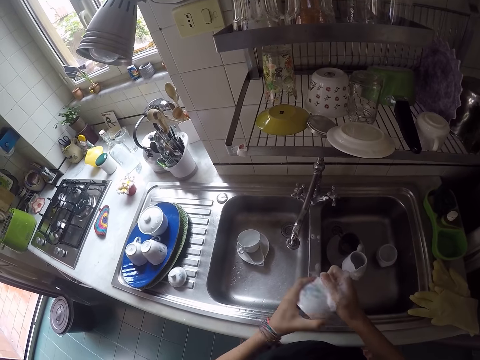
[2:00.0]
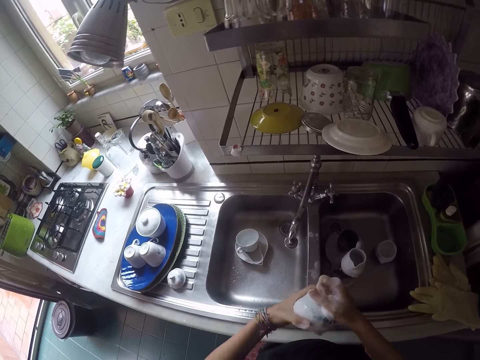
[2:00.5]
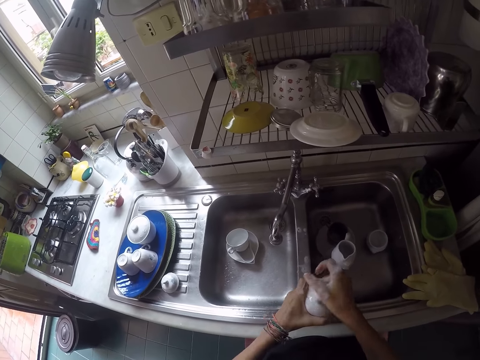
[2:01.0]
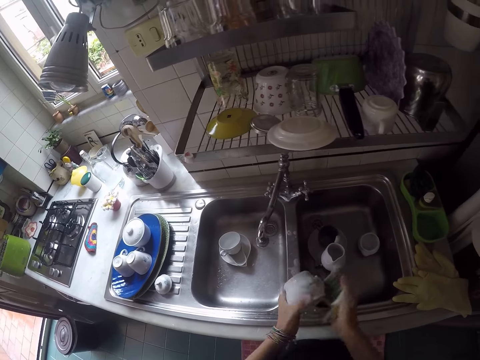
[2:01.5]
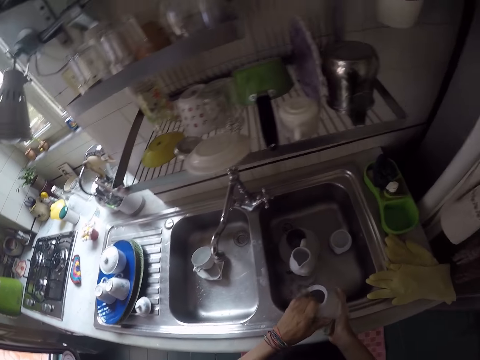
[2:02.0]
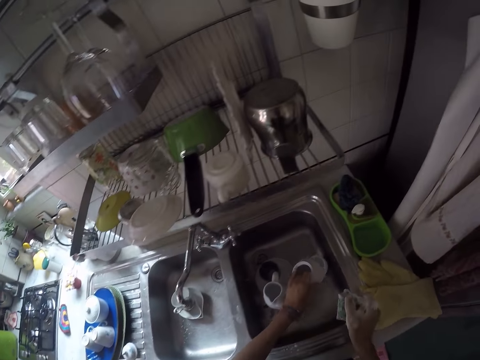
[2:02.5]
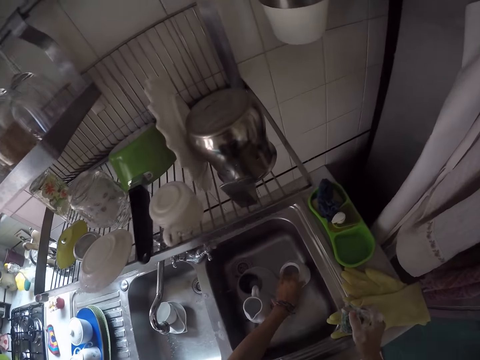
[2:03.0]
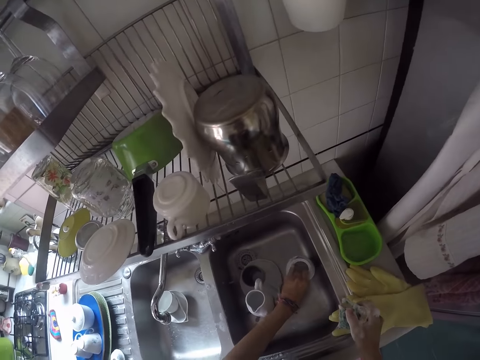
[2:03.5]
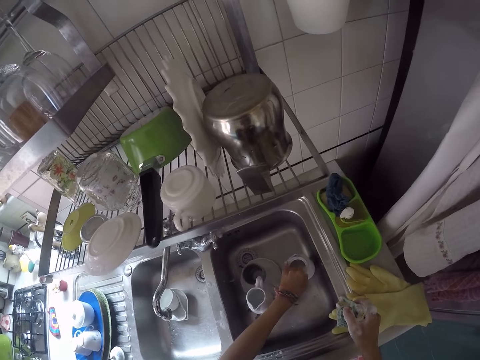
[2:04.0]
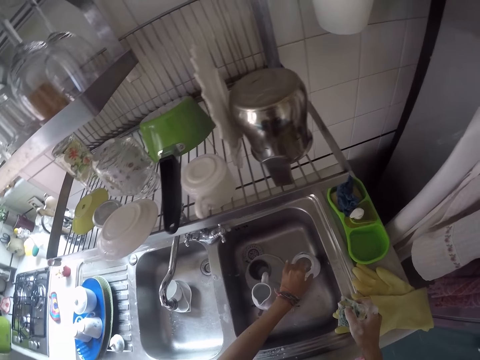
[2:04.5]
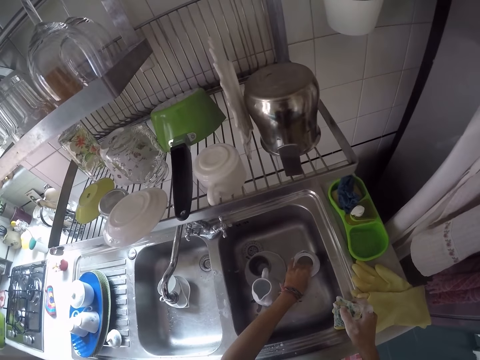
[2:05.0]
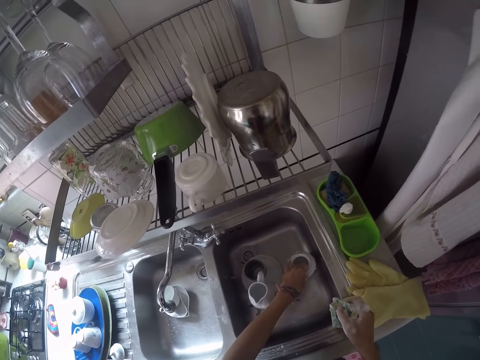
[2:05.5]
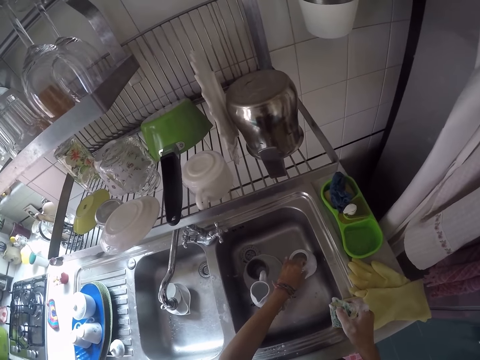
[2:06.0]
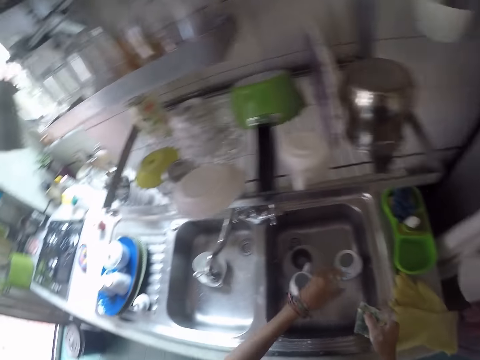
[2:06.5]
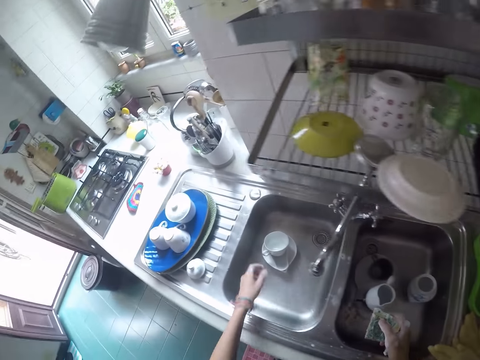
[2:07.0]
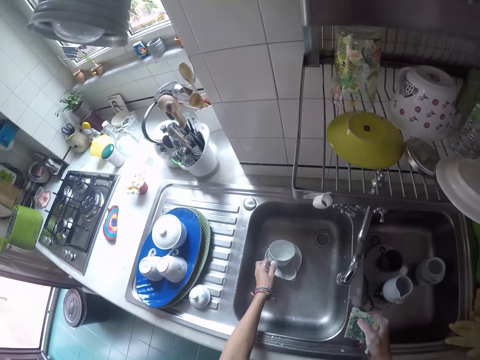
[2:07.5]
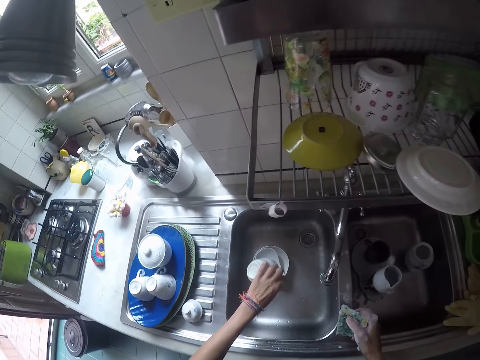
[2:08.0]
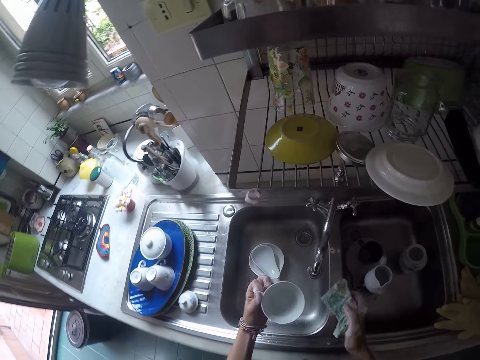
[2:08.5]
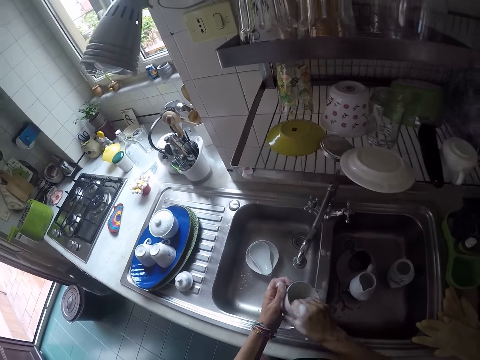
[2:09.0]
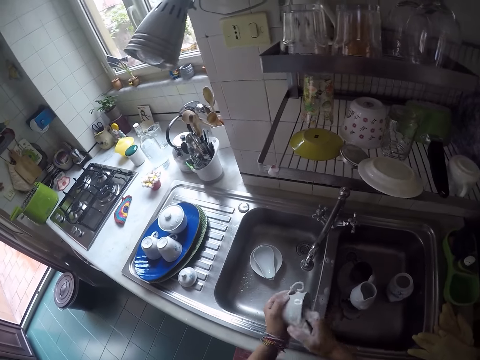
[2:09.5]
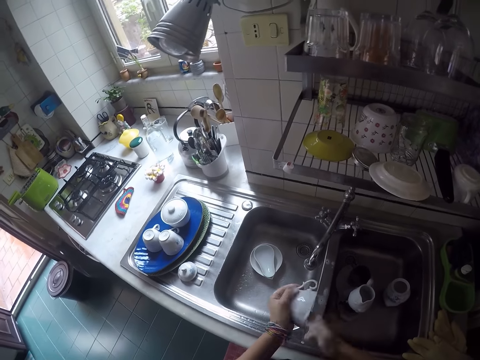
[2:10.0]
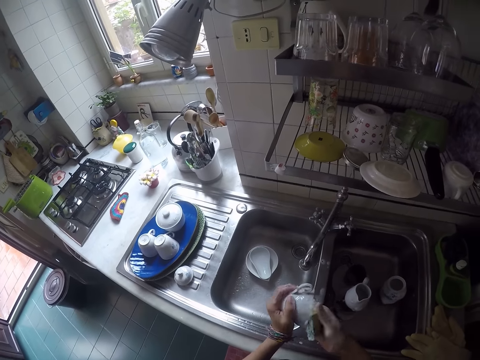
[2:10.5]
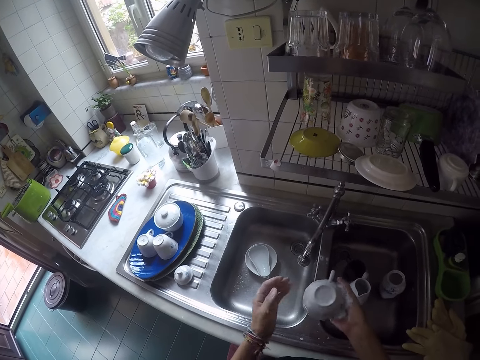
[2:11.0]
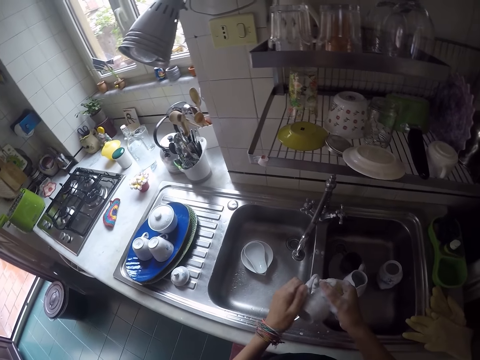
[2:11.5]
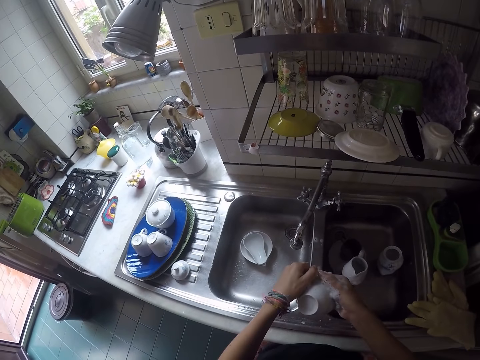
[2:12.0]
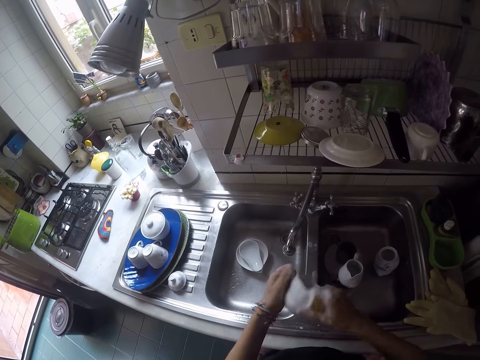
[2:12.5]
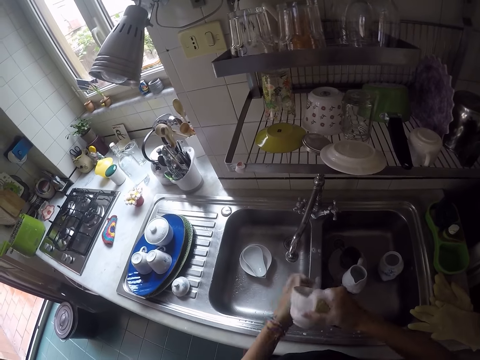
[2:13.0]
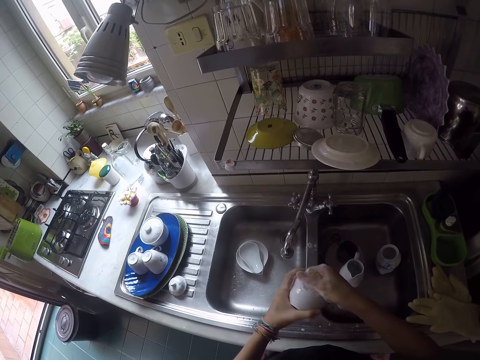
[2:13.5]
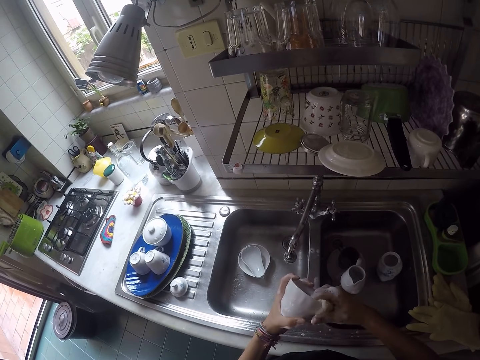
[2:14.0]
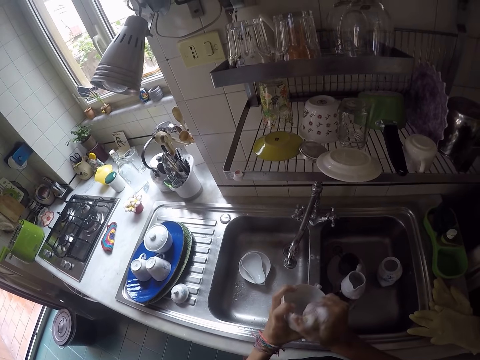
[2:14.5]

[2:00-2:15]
The camera wearer puts the bowl in the sink on a cup. They take another cup. They pour water from the cup. They scrub the cup.

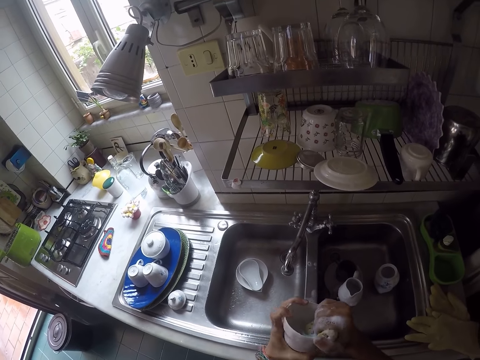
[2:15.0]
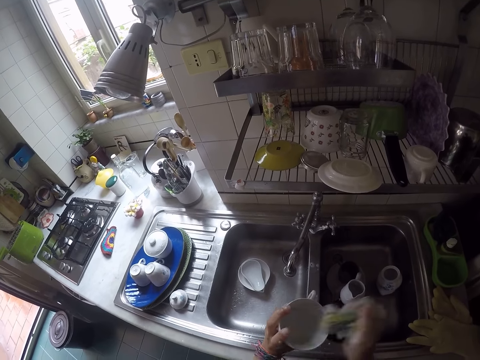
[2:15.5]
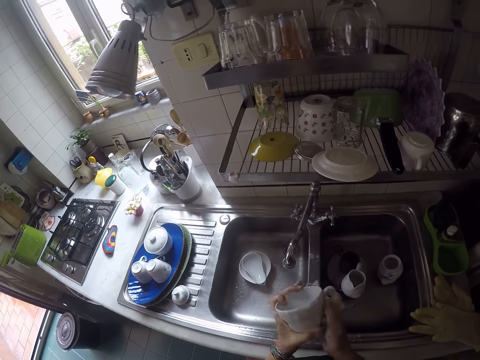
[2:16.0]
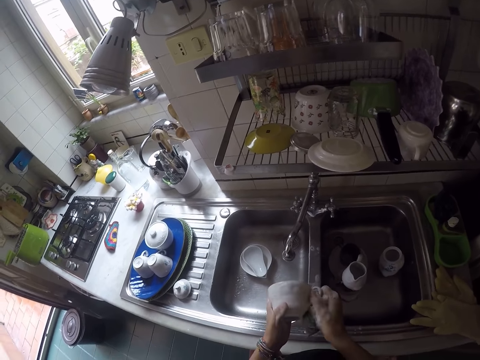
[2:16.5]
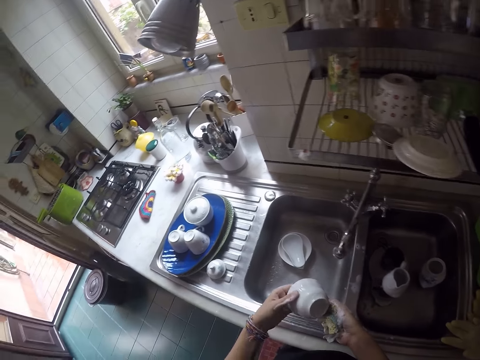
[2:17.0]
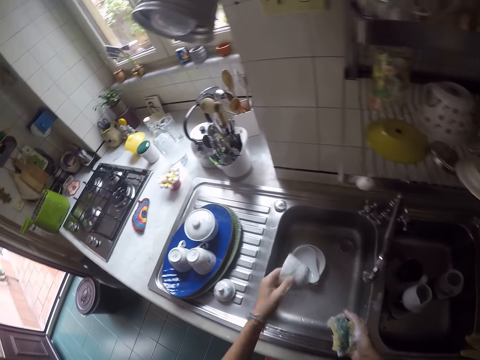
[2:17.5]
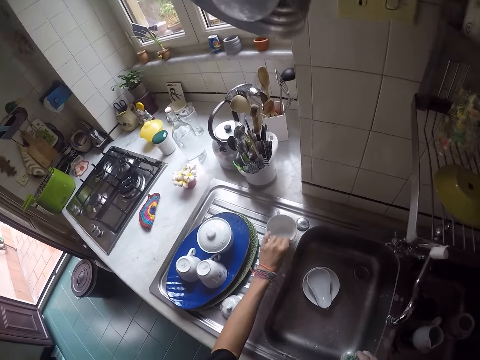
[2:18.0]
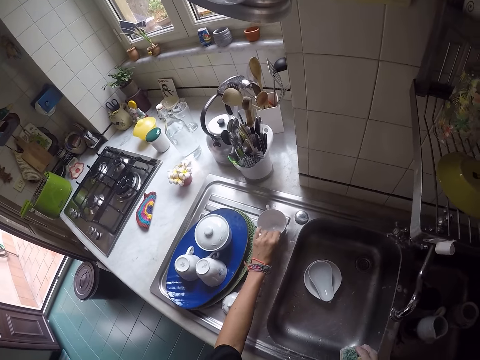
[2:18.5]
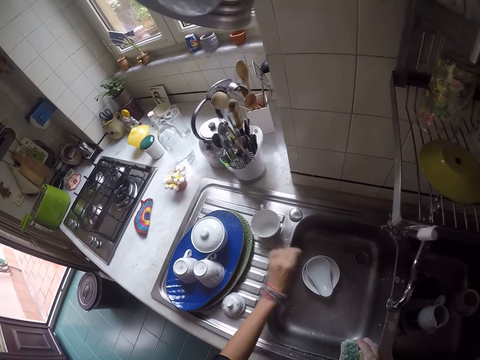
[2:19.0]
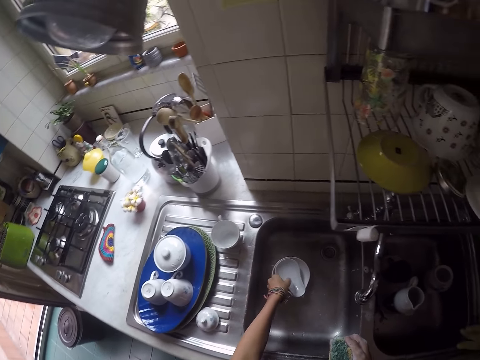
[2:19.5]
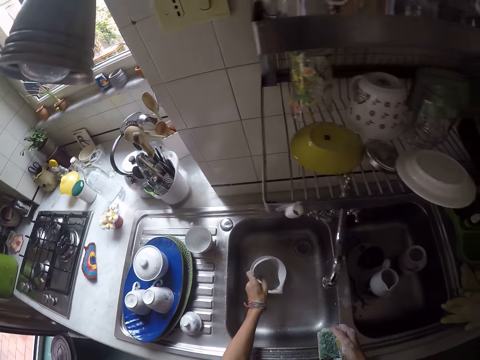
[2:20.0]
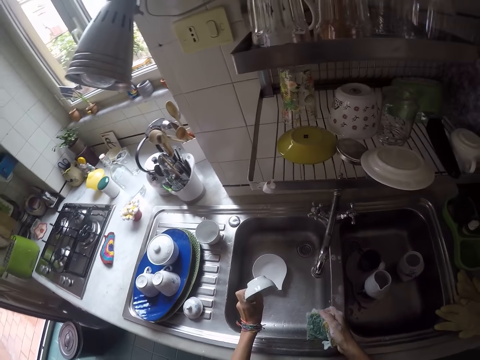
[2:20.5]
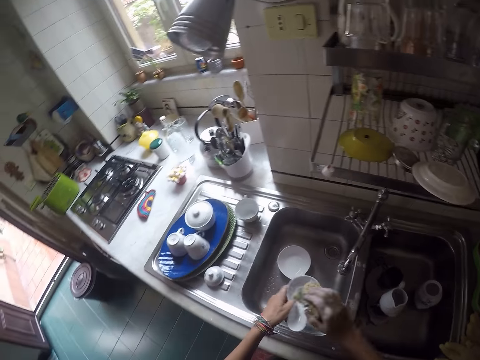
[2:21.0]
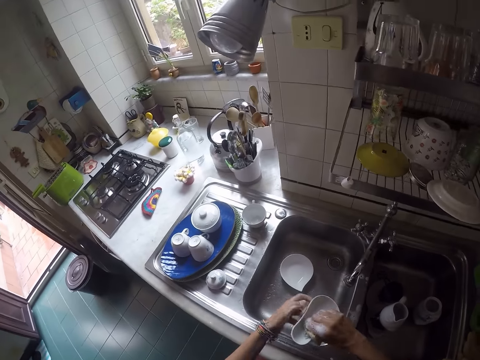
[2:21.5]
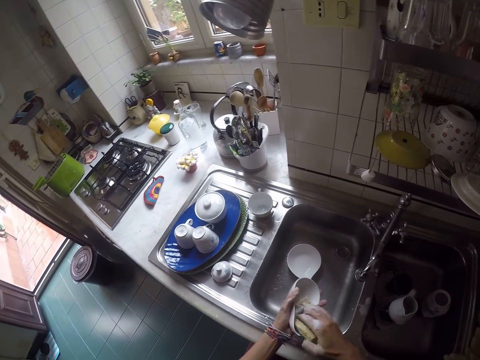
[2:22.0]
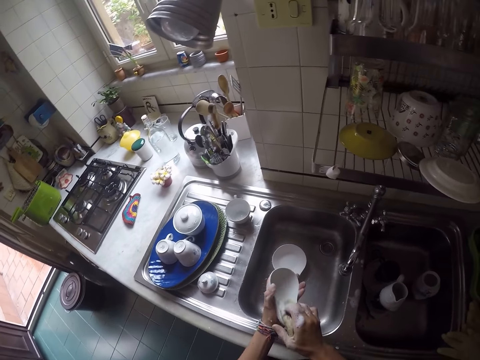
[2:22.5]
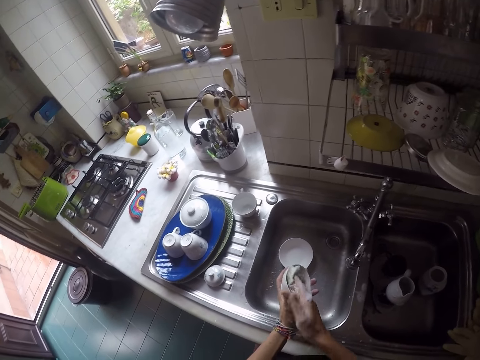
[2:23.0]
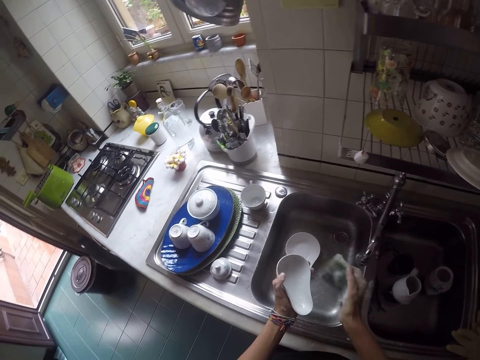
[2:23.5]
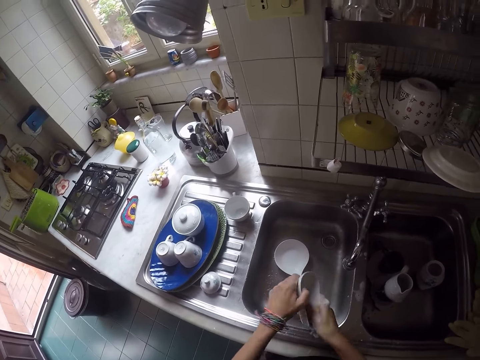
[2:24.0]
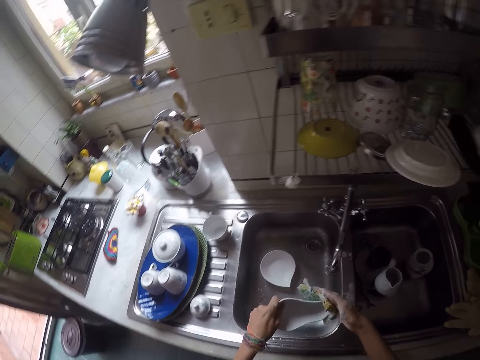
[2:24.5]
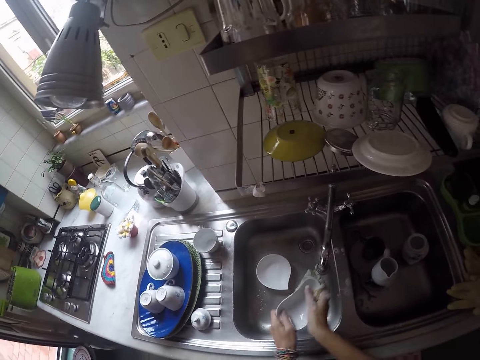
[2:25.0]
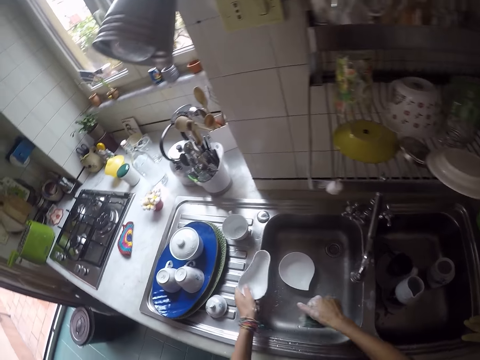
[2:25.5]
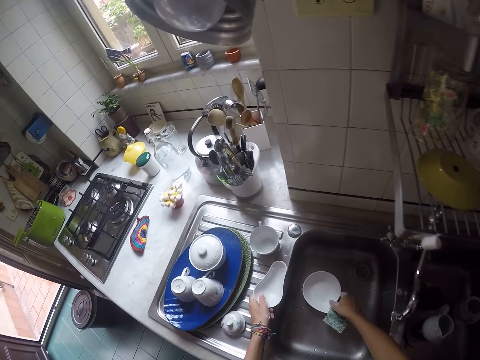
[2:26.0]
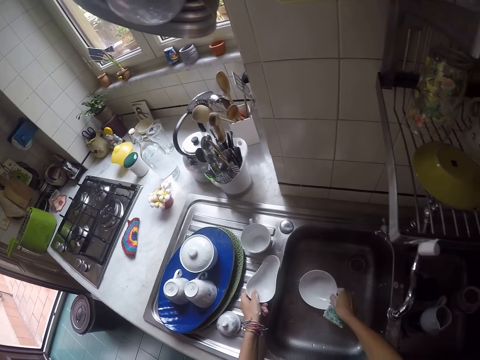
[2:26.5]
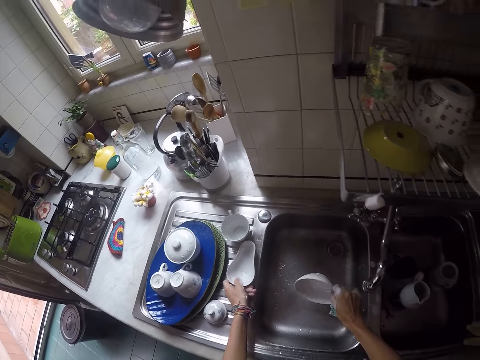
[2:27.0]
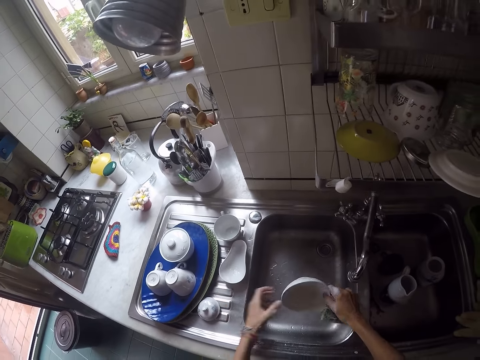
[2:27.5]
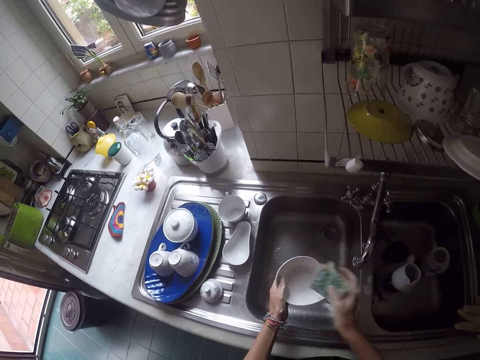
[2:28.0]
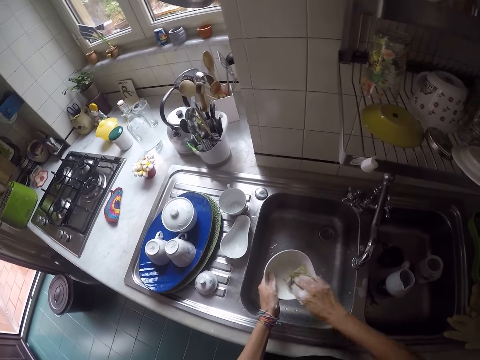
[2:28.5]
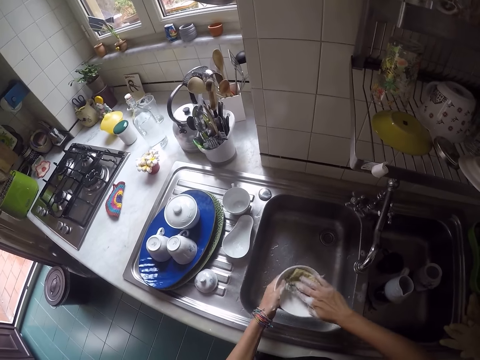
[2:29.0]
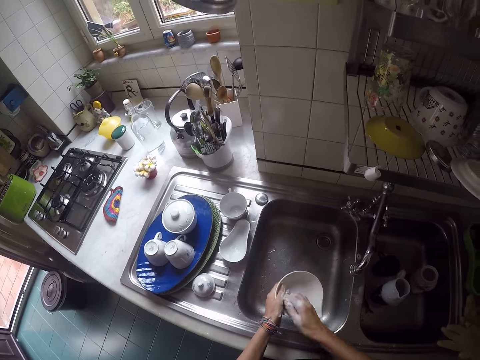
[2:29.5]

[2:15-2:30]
The camera wearer puts the cup on the sink slab. They take another soup bowl from the sink. They pour water from the soup bowl. They scrub the soup bowl. They put the soup bowl on the sink slab. They take another bowl from the sink. They pour water in the bowl. They scrub the bowl.
